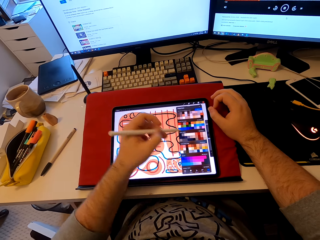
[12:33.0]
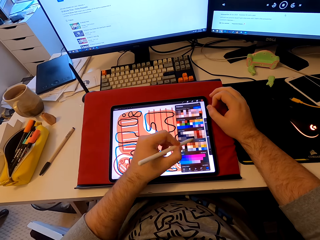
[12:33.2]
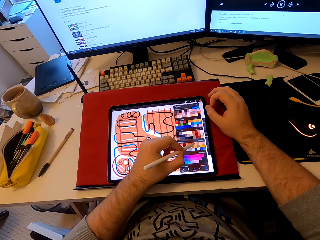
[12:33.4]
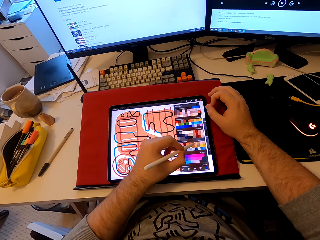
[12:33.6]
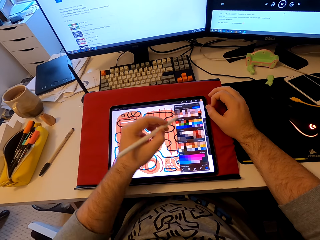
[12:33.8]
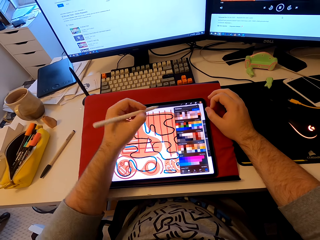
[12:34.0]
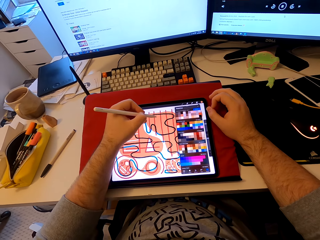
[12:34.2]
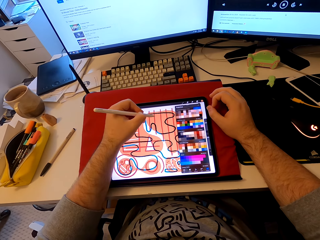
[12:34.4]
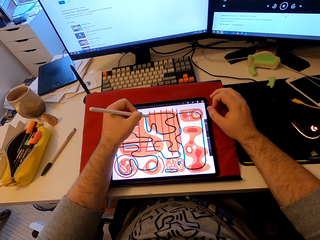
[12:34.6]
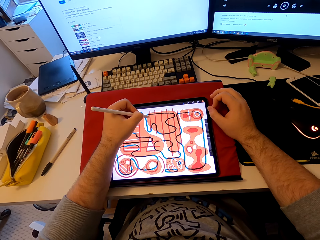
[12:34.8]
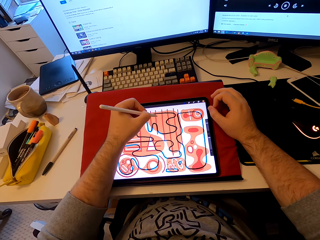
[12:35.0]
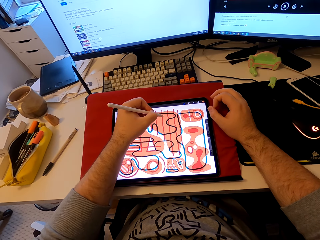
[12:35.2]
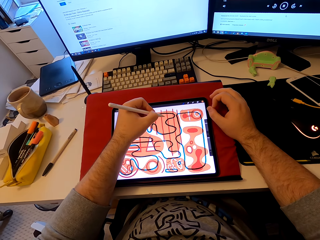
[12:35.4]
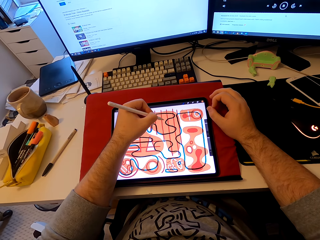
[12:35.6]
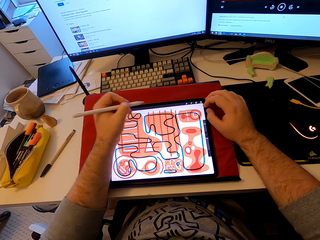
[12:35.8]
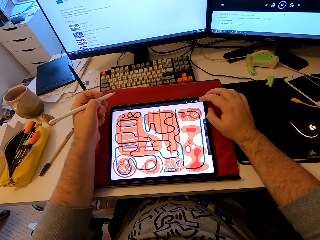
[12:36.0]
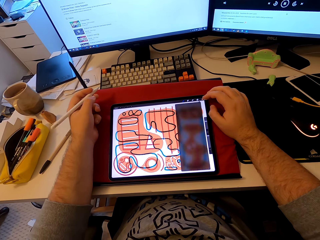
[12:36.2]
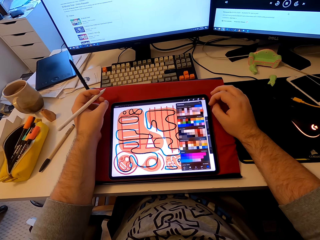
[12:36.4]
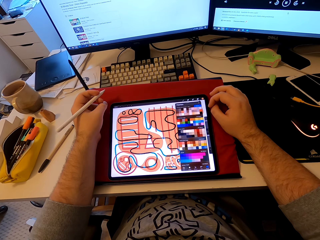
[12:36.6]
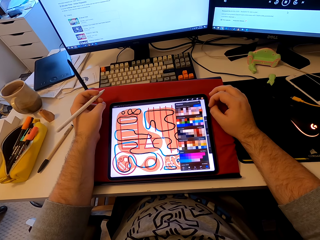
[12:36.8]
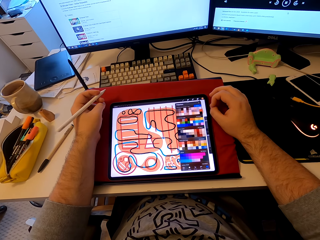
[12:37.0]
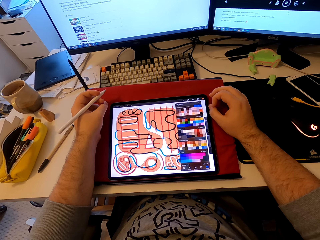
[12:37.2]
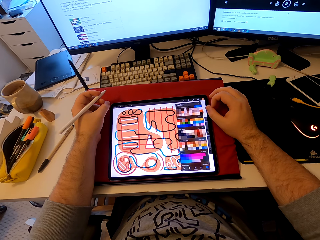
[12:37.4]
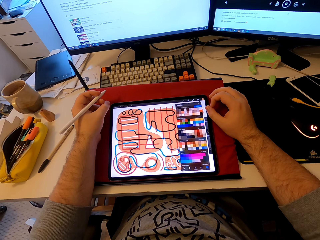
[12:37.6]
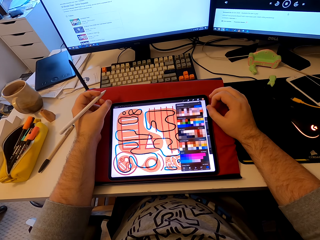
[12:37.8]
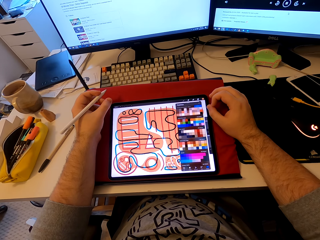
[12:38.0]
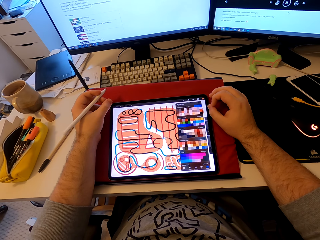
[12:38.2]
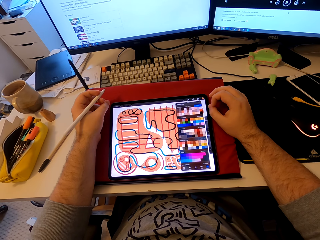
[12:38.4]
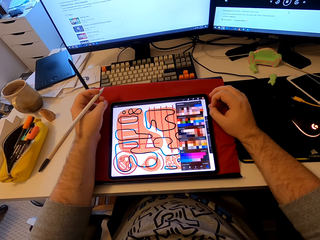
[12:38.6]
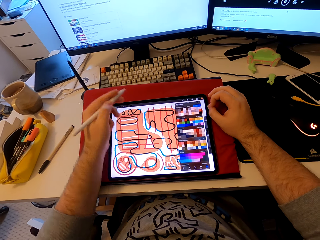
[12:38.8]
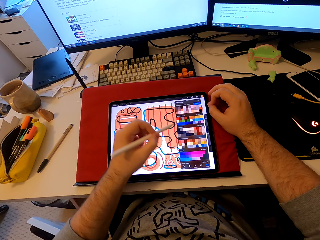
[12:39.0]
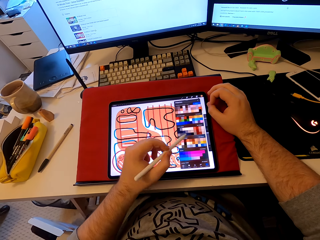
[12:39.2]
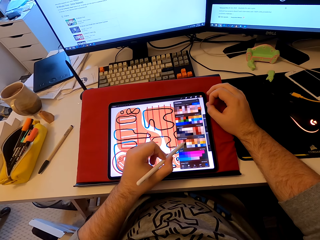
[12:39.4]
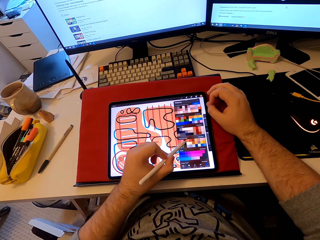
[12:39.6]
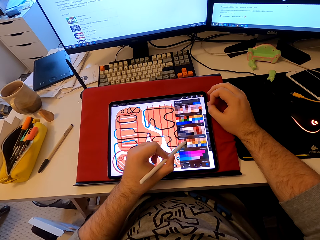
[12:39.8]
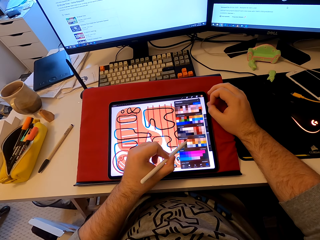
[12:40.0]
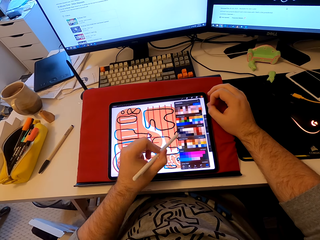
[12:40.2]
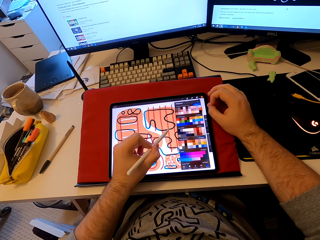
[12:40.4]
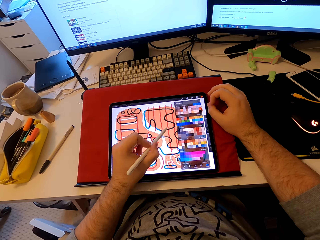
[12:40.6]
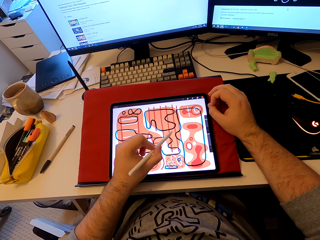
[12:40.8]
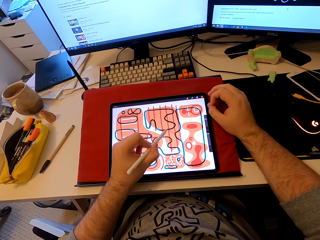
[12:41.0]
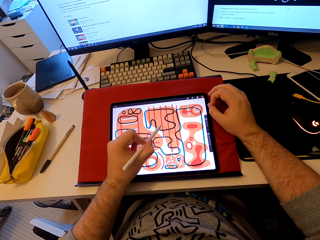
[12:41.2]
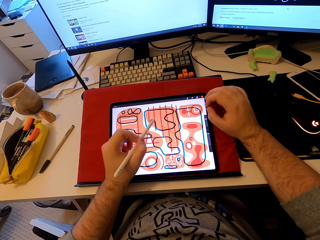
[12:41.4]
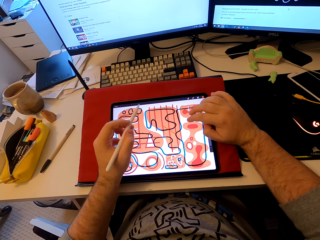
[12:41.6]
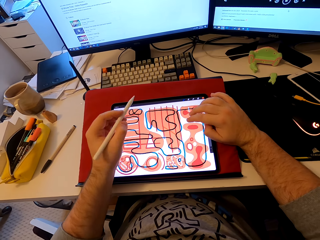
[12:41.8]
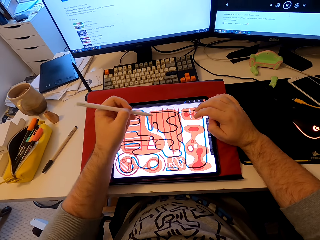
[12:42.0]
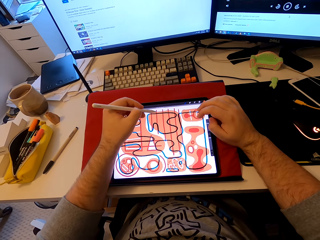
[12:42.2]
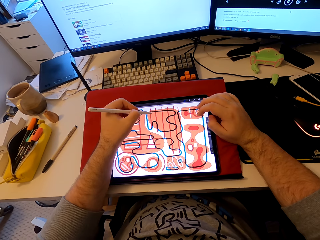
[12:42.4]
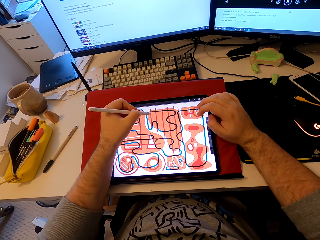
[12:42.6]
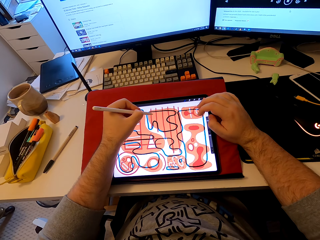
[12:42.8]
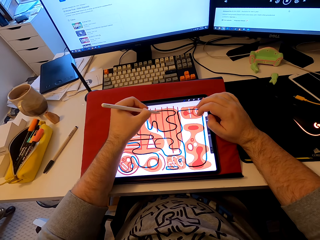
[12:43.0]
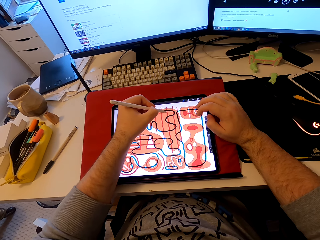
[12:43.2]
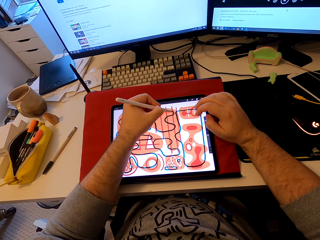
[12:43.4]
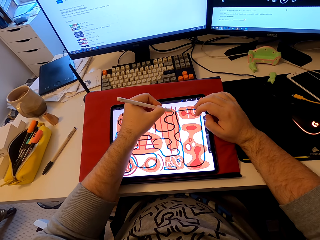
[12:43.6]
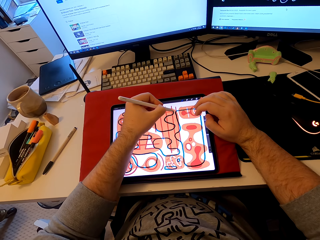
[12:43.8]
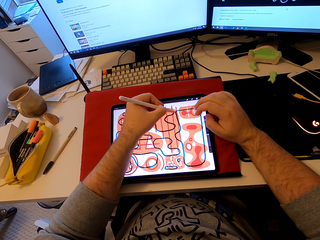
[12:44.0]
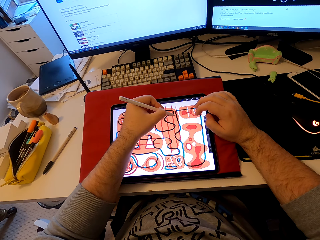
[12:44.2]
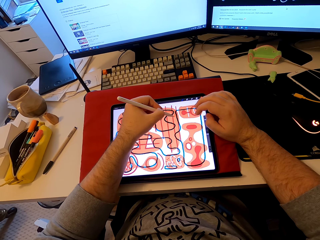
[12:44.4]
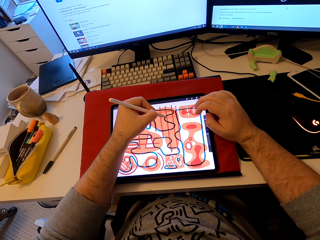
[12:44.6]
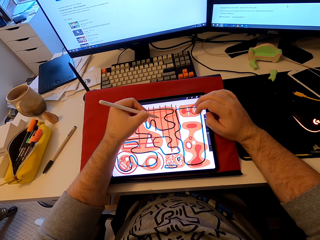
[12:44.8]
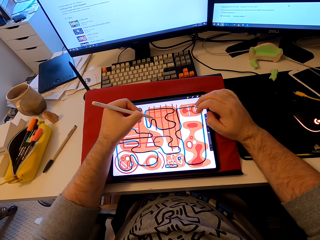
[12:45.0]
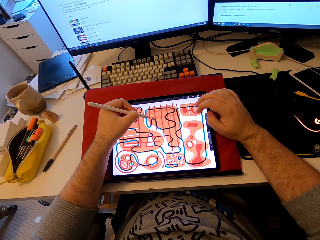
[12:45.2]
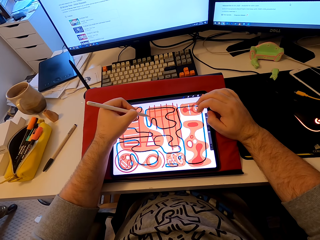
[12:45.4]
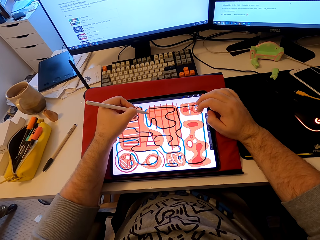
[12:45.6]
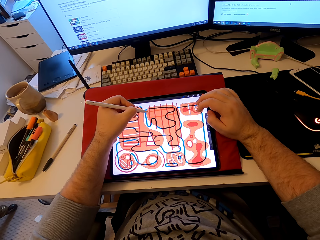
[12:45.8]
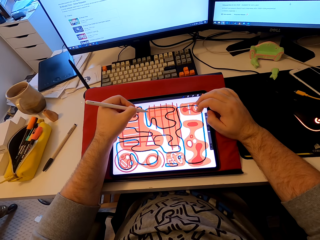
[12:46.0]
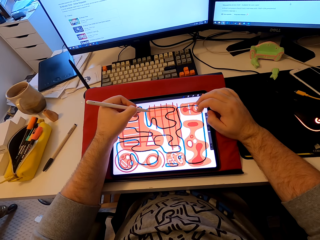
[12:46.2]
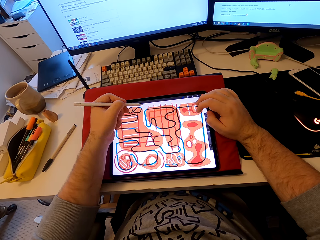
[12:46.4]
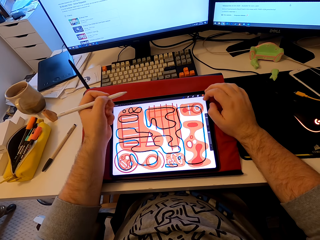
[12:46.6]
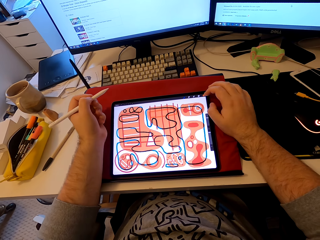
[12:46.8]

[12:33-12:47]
The camera wearer points at the tablet with the stylus pen. They draw on the tablet with the stylus pen. They tap the tablet's screen. They point at the tablet with the stylus pen. They tap the tablet's screen. They draw on the tablet with the stylus pen.

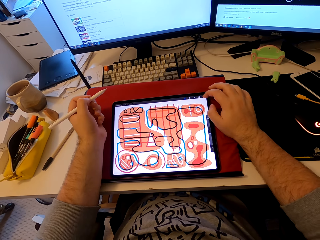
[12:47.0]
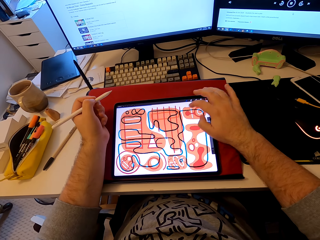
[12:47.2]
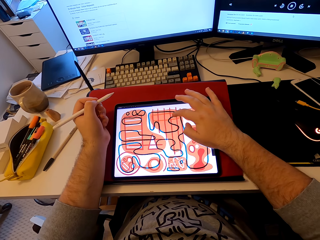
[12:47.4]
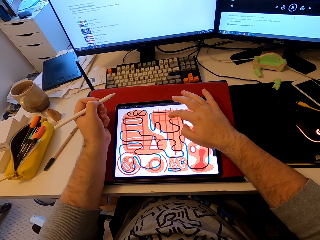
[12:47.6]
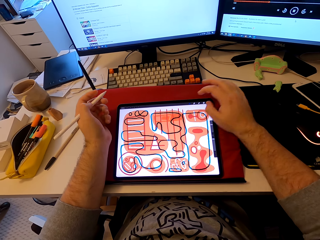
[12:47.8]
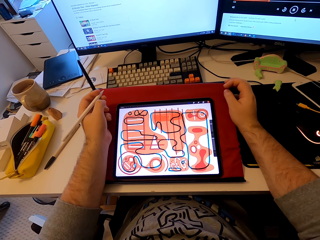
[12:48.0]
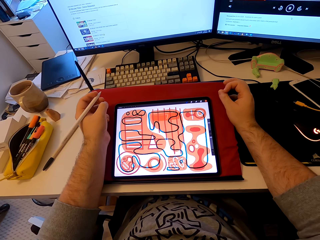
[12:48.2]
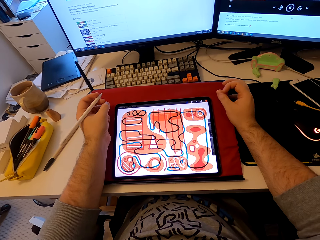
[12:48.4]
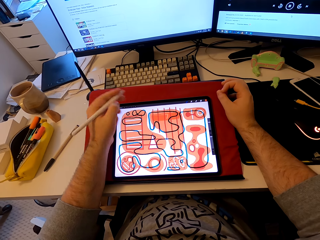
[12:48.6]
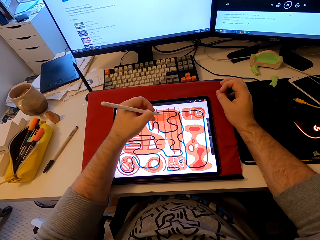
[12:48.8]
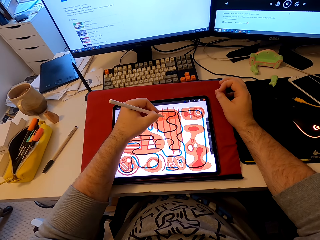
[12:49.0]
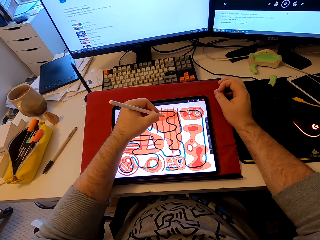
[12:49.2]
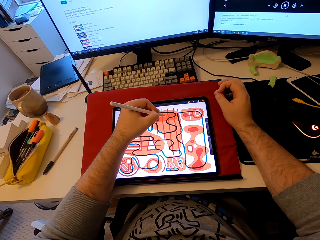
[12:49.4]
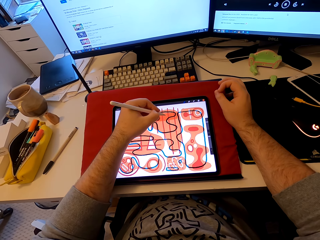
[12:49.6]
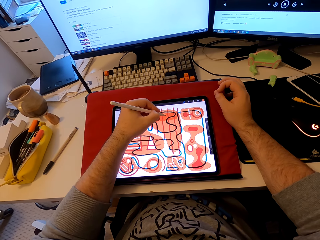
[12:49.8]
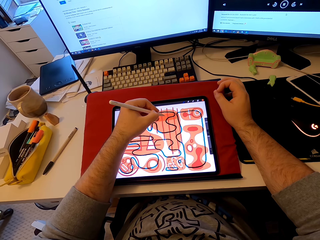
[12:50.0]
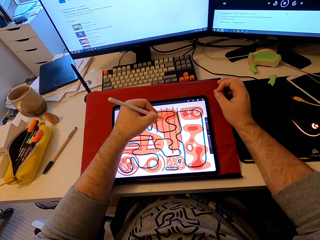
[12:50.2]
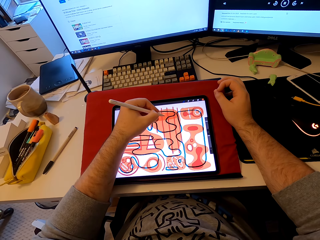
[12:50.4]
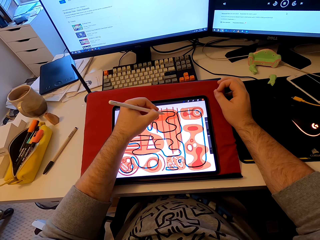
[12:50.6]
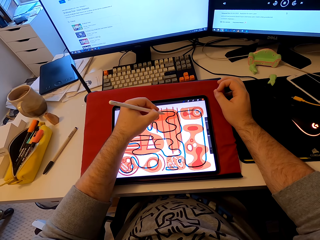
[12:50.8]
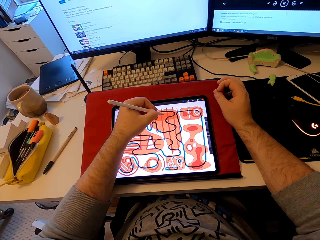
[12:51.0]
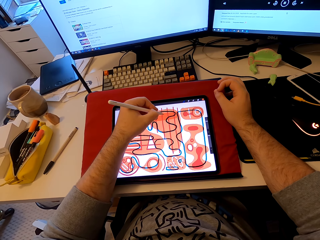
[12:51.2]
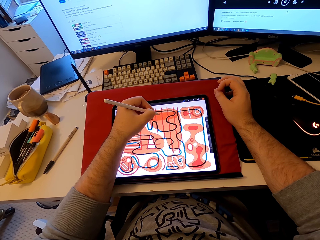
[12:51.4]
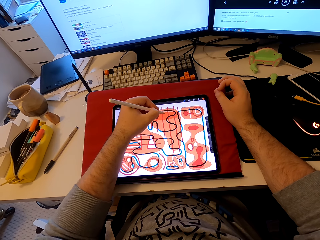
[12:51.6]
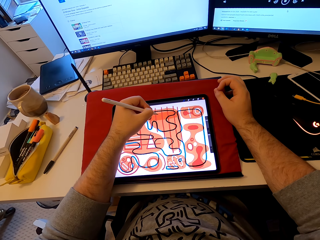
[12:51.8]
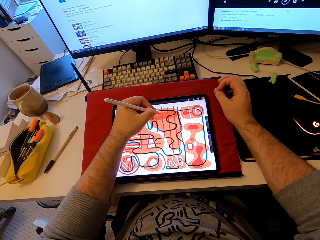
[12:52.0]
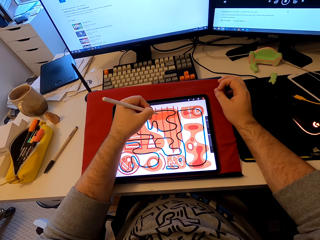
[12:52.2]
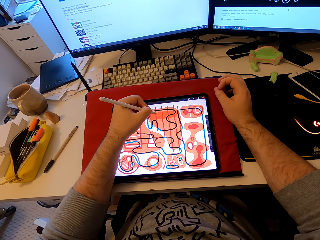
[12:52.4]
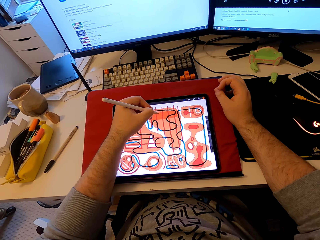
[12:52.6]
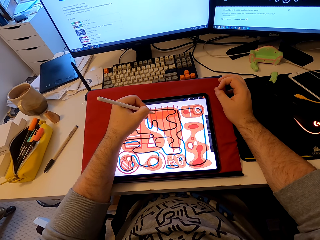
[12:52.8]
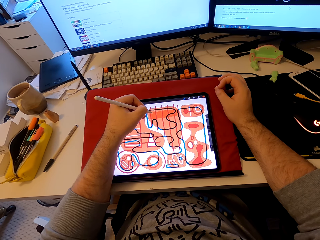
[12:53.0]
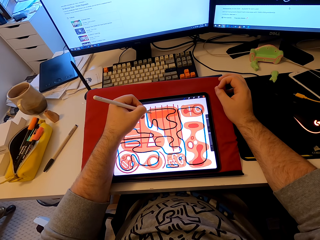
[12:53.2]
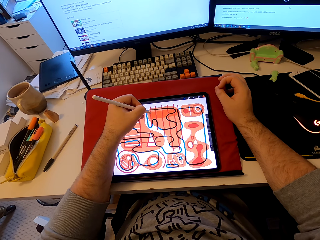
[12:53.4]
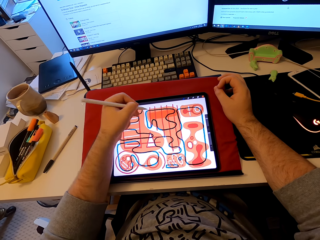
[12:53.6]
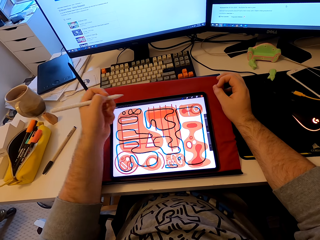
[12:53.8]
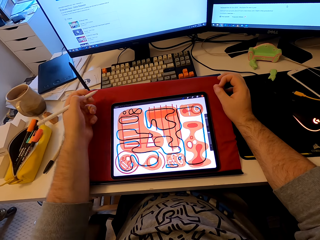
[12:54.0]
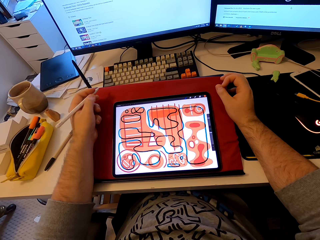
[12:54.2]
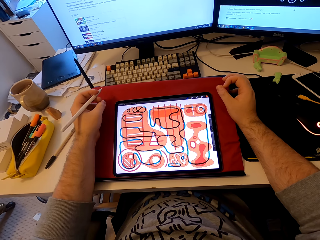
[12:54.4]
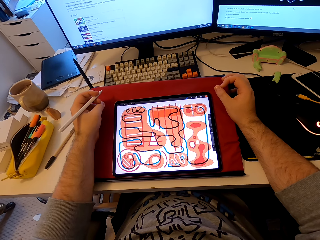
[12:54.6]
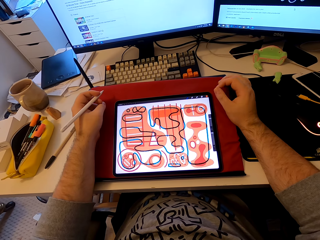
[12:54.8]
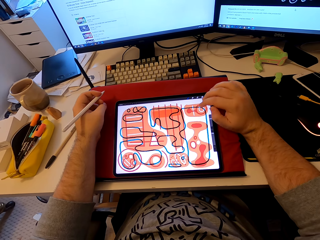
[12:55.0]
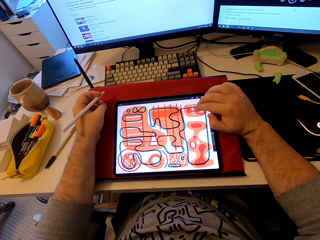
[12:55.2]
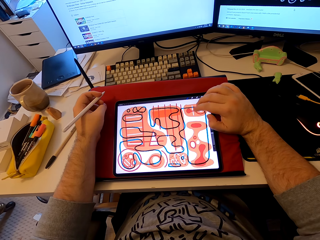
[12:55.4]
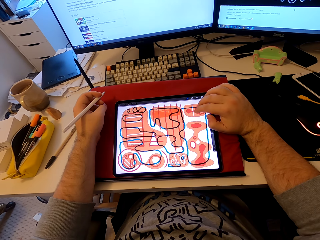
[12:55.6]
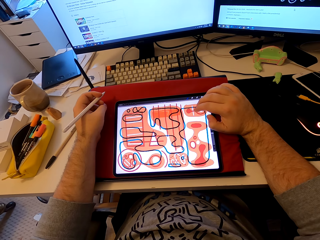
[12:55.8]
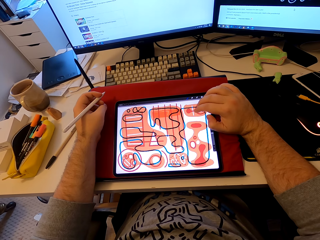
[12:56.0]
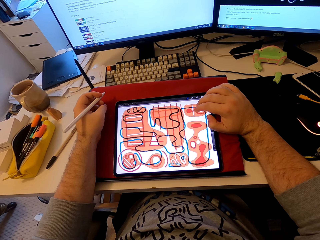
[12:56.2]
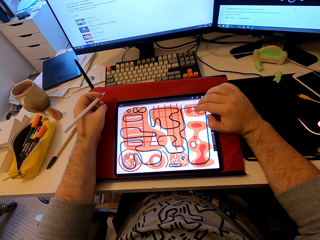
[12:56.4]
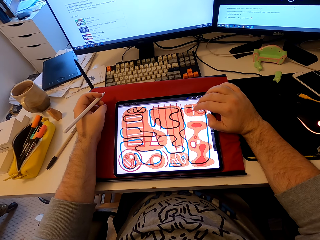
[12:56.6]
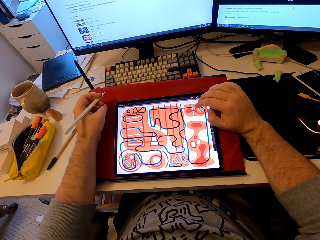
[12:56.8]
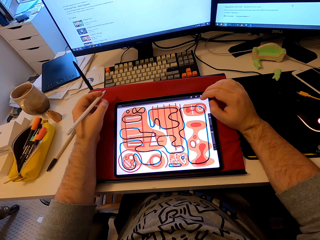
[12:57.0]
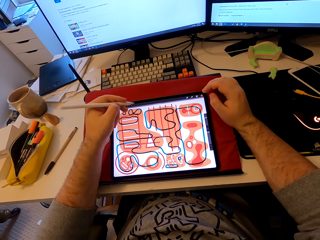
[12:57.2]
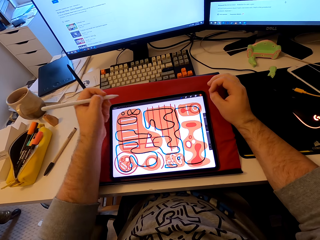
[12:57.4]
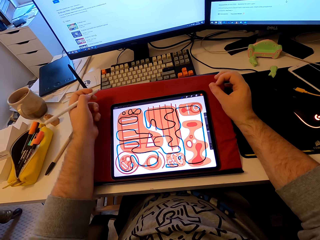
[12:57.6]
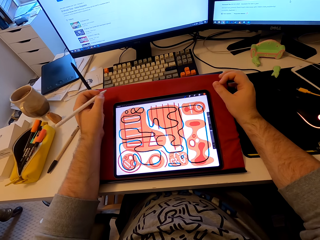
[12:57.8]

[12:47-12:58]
The camera wearer taps the tablet's screen. He pulls his hand from the tablet. He colors on the tablet with the stylus pen. He pulls his hand from the tablet. He taps the tablet's screen.
